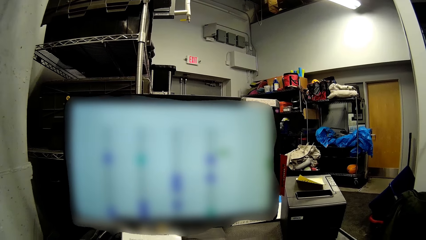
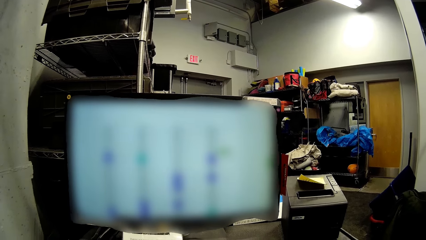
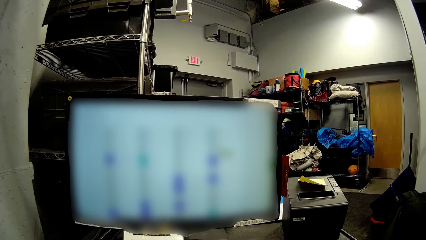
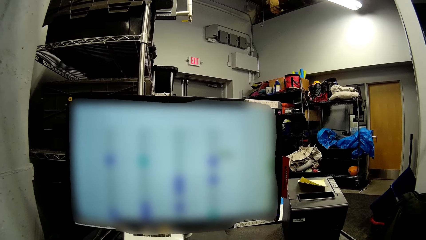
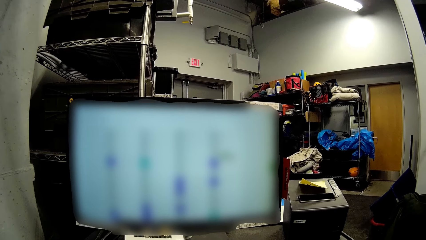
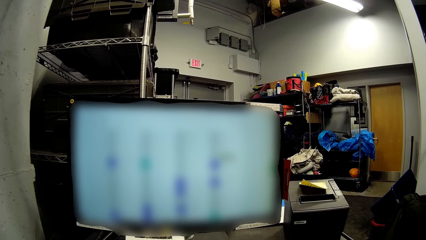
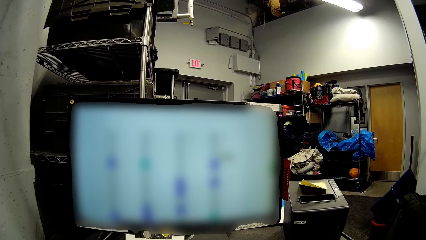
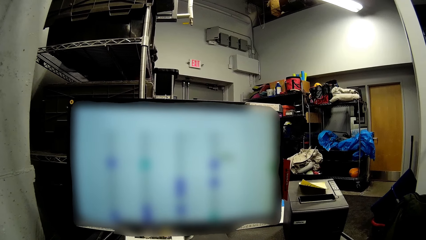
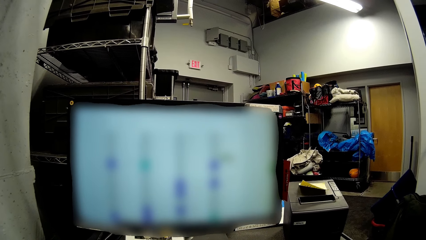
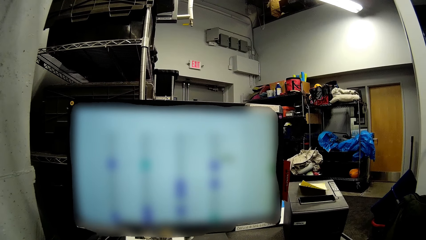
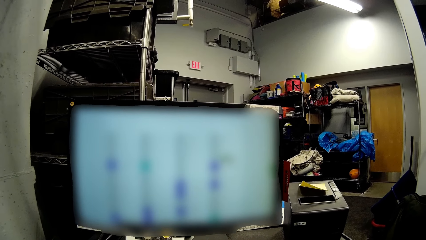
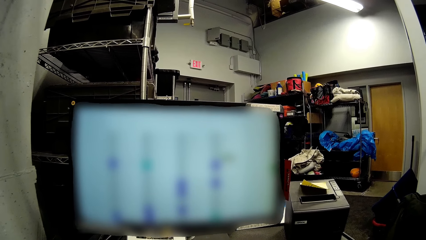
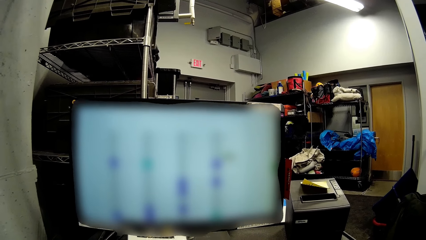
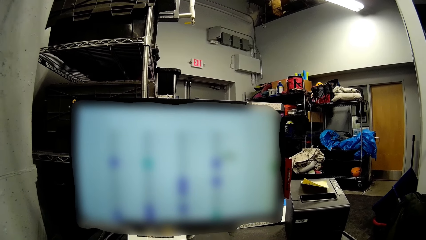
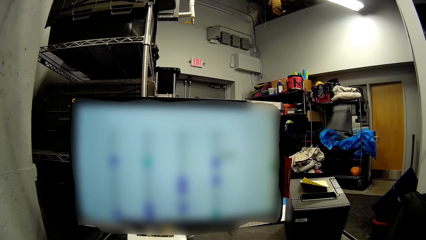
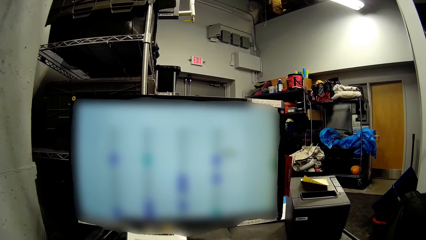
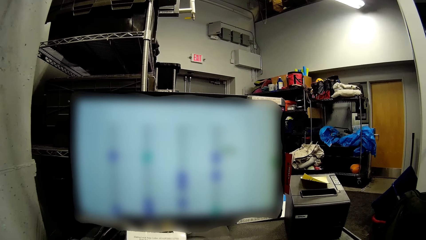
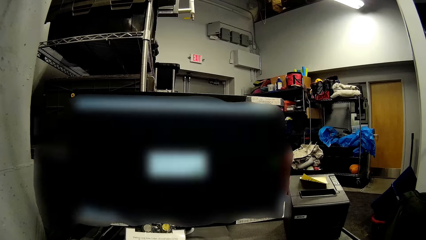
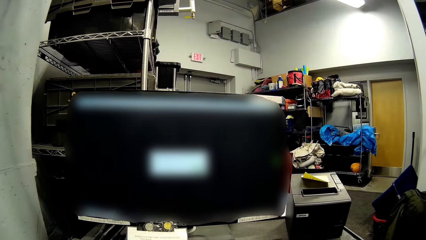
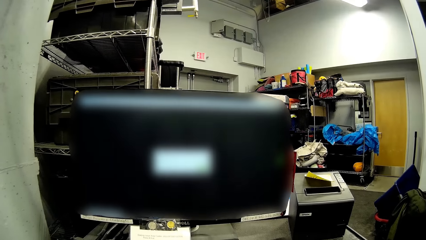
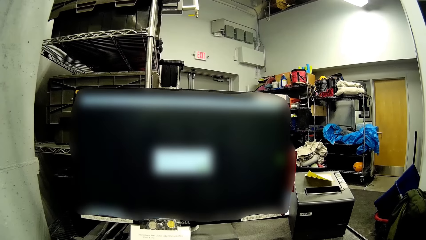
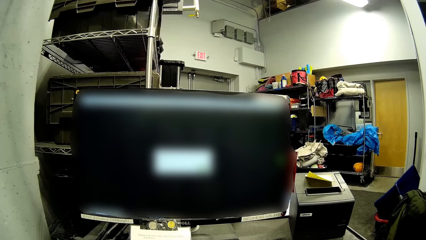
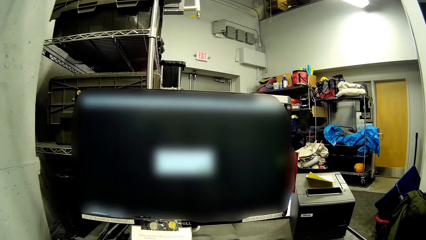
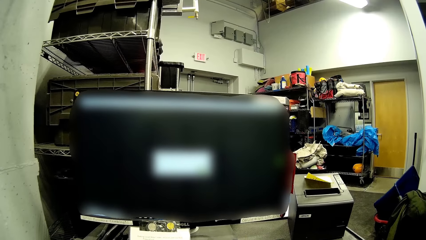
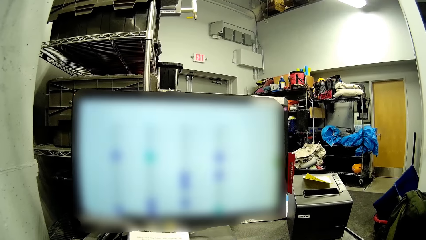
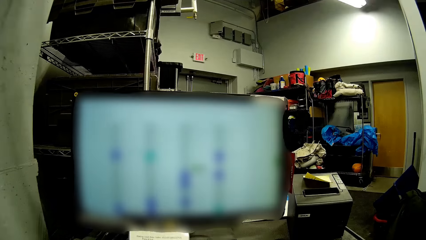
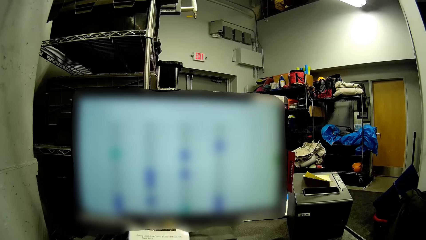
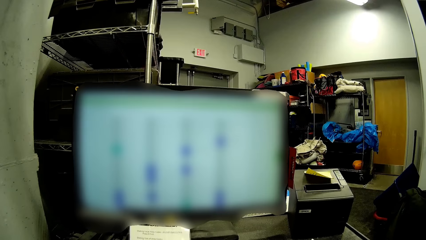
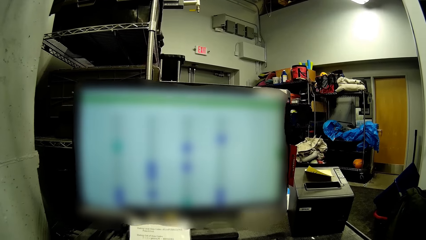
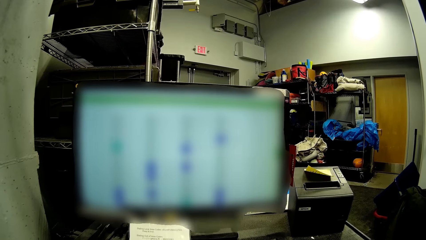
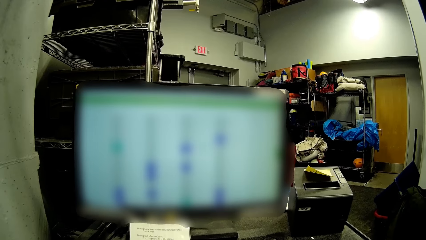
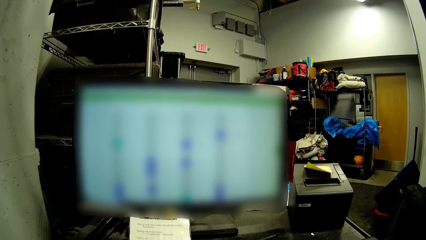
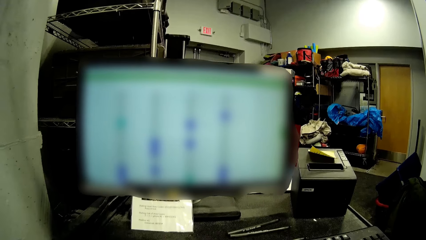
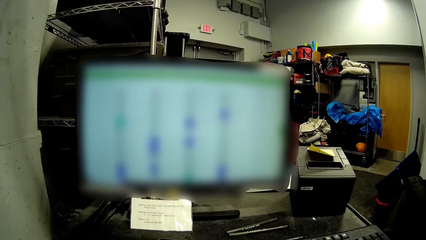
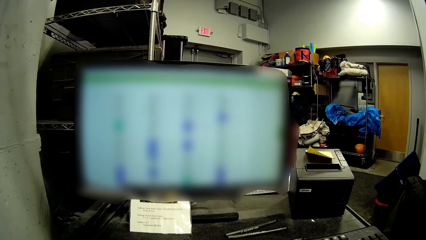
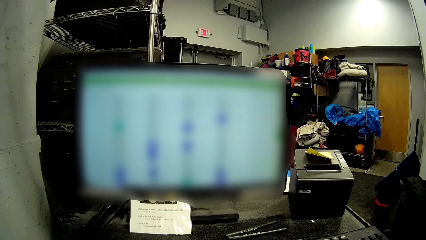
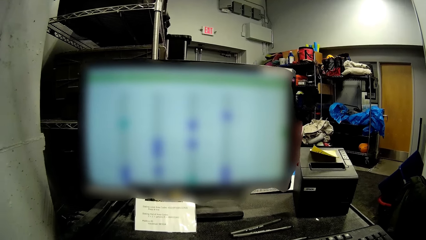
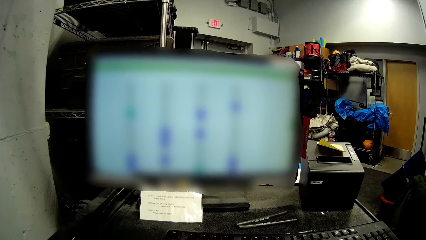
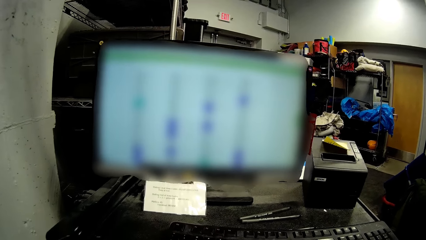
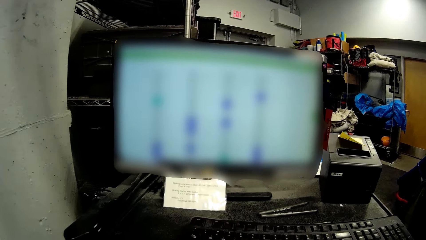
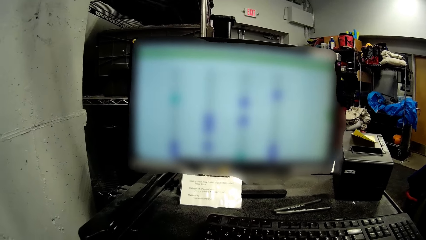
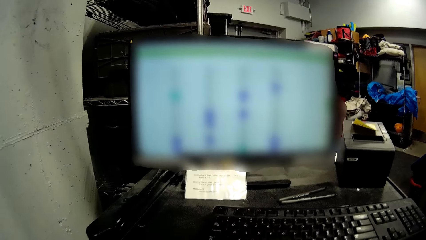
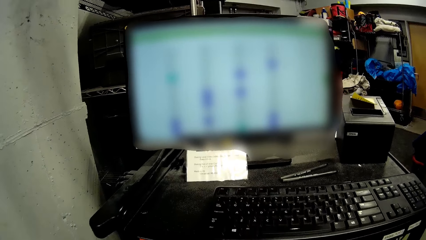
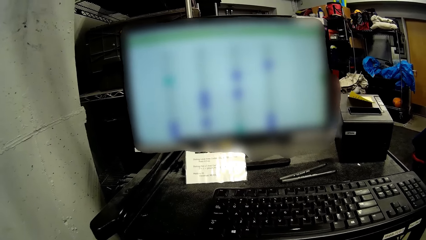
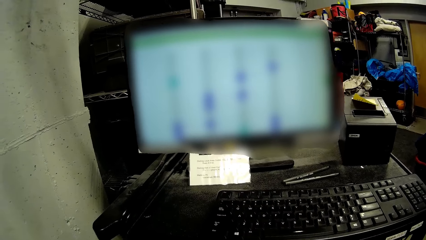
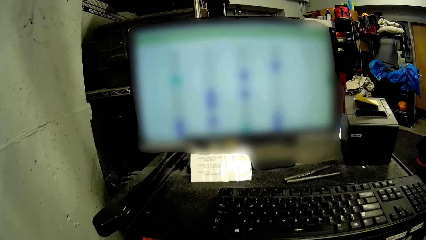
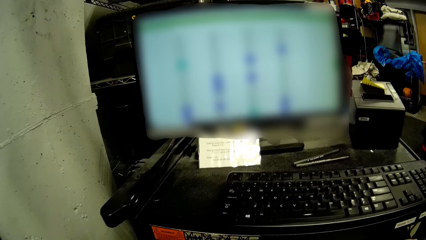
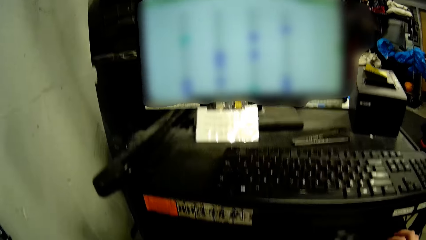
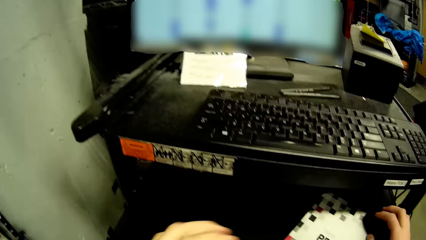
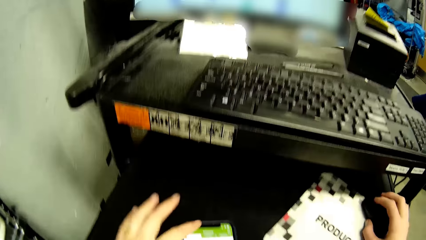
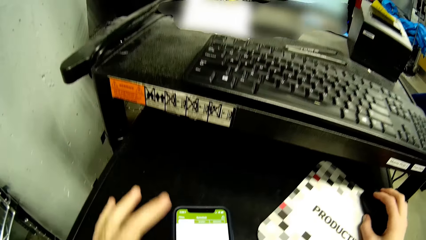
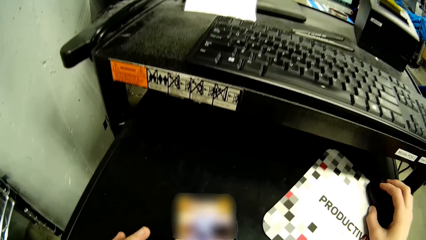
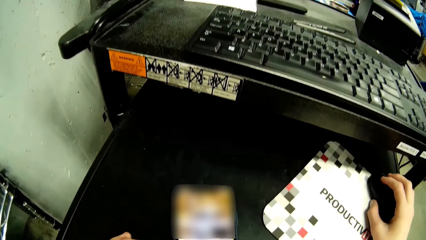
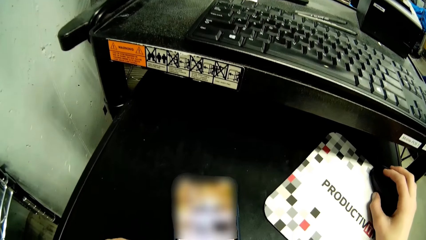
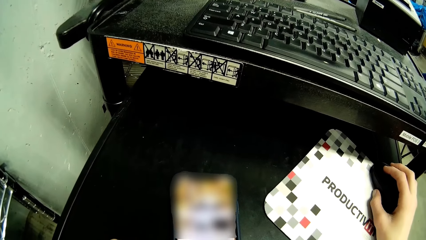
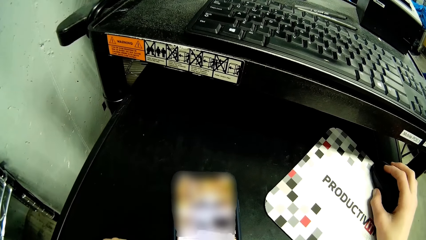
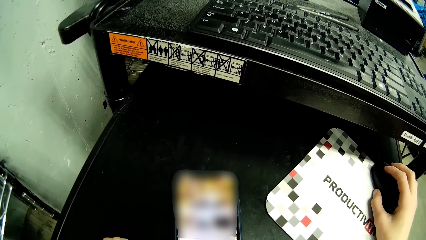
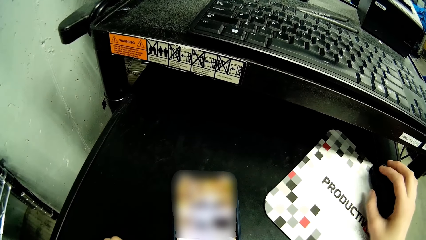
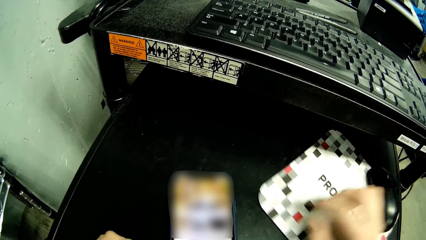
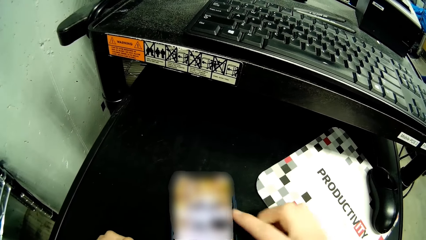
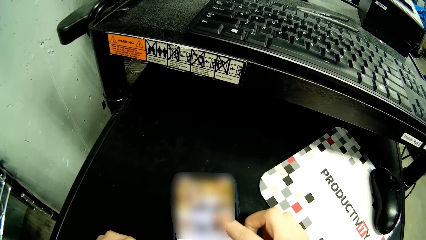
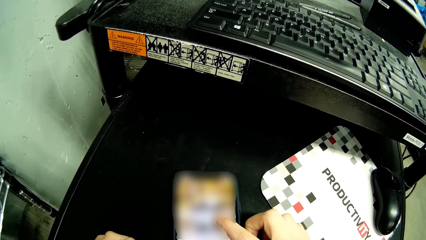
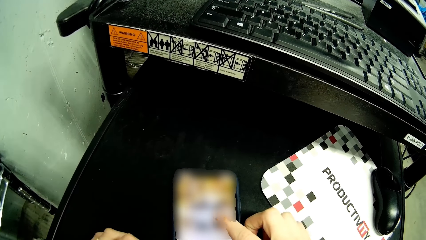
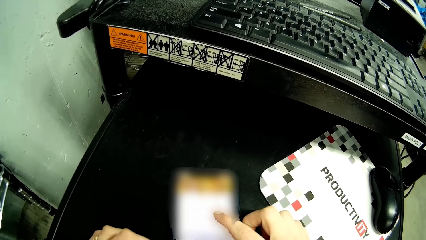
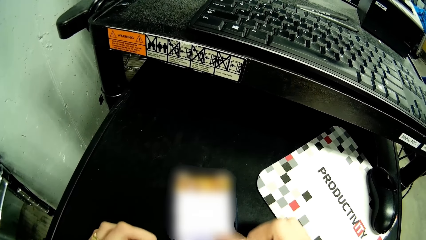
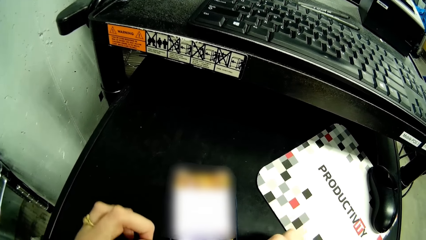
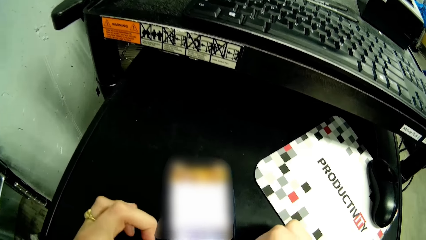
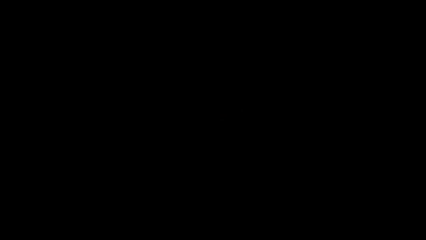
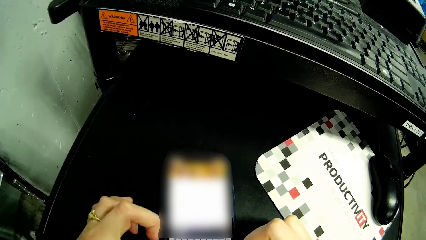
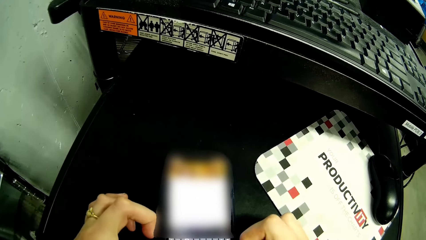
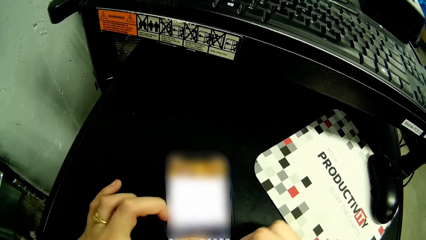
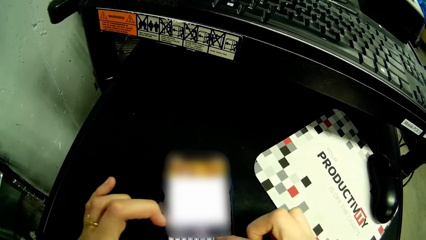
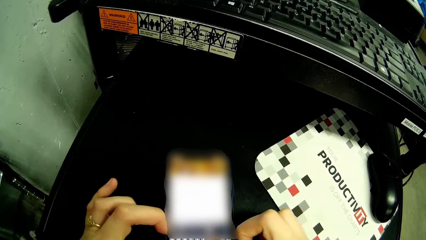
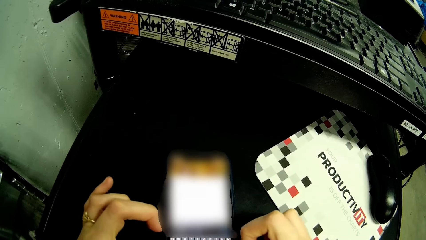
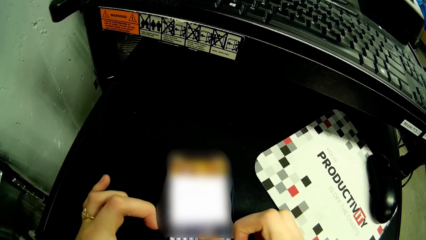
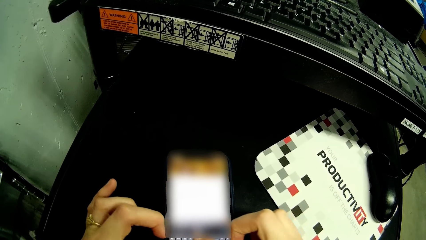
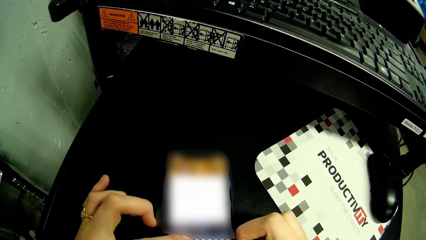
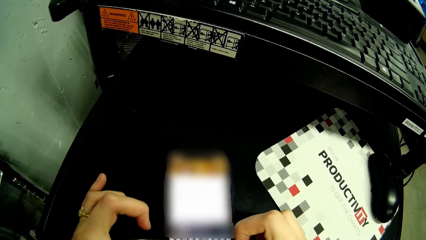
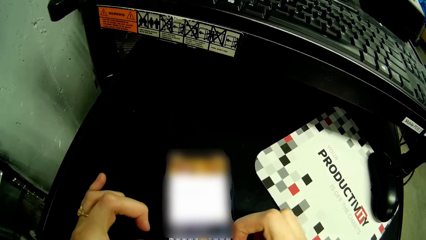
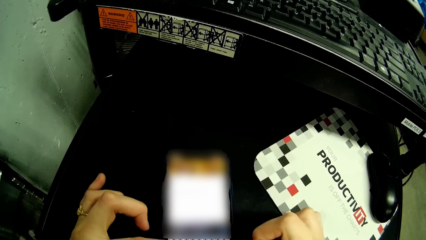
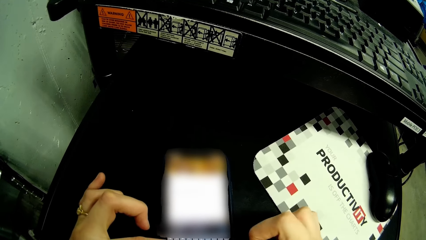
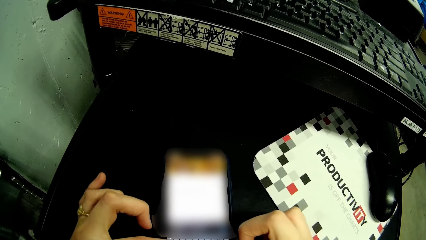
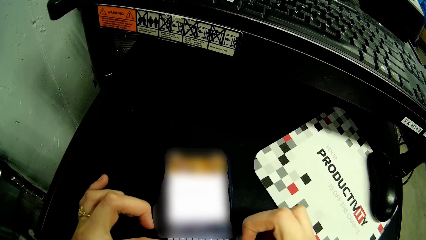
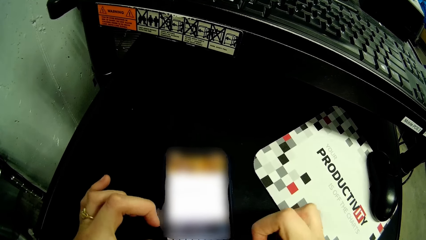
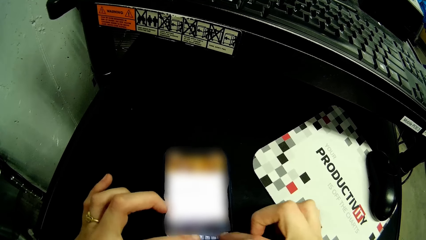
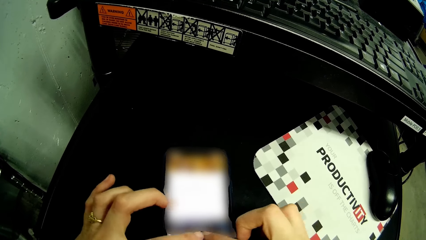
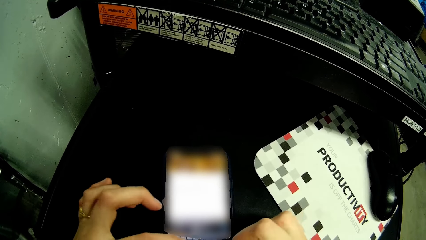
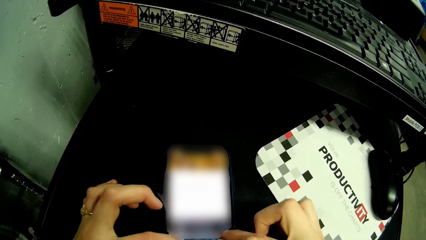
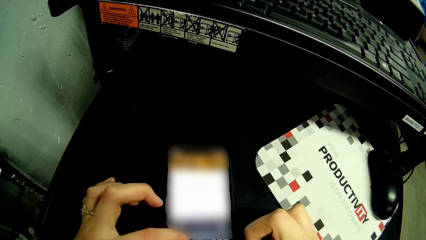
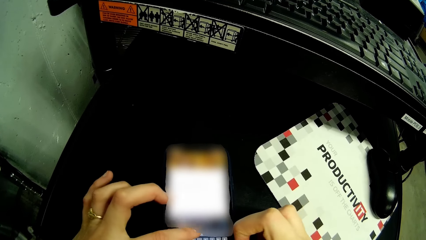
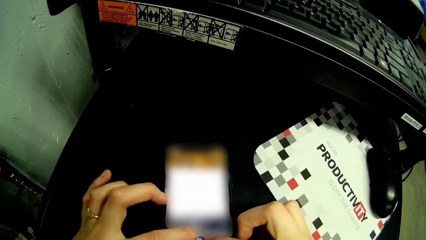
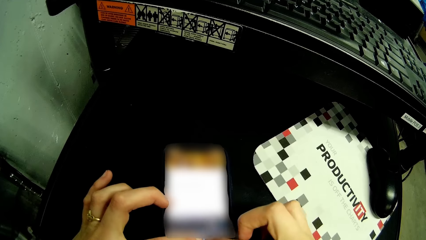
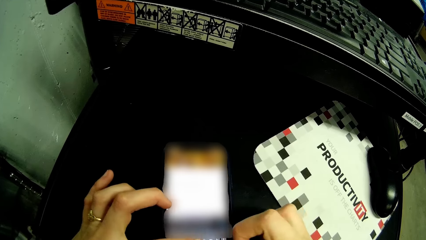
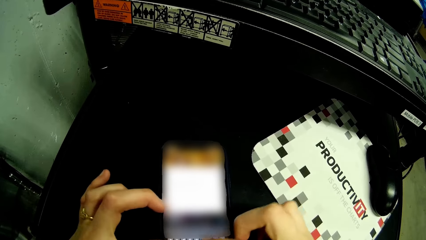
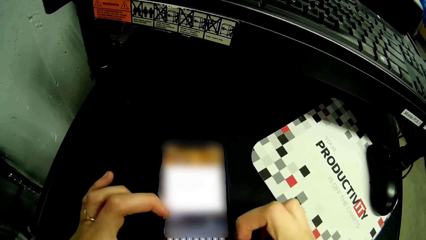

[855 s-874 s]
The camera wearer operates the phone on the black shelf with her left hand. She removes her right hand from the mouse on the black shelf. She operates the phone on the black shelf with her right hand. She operates the phone on the black shelf with her hands.
